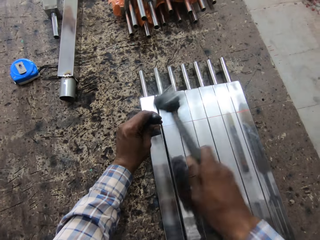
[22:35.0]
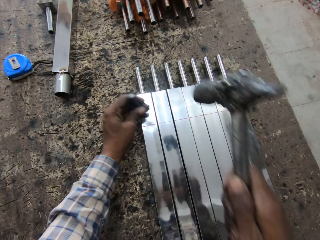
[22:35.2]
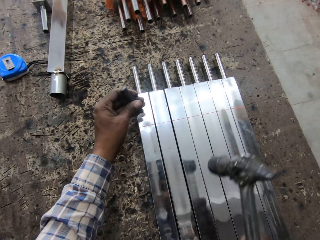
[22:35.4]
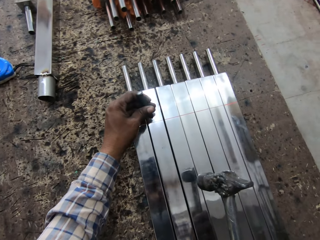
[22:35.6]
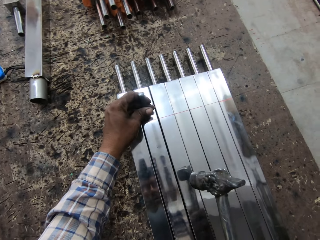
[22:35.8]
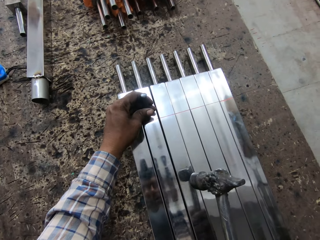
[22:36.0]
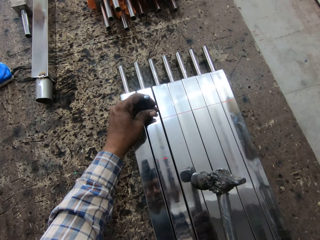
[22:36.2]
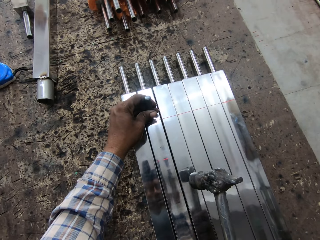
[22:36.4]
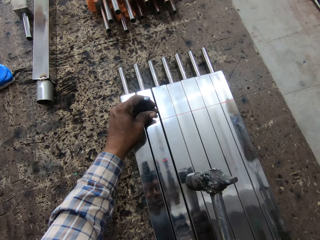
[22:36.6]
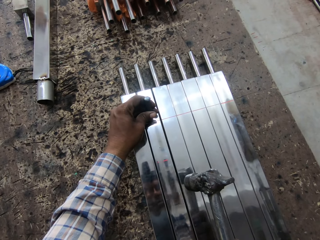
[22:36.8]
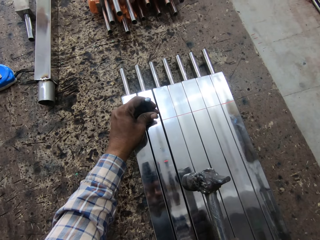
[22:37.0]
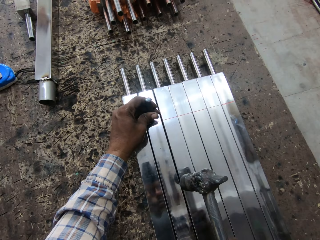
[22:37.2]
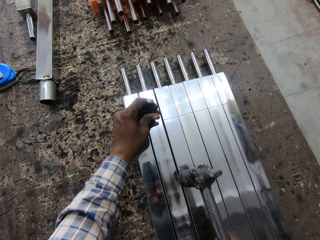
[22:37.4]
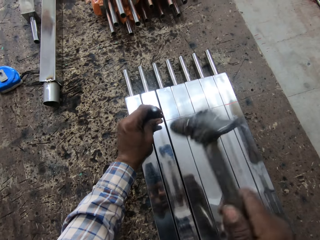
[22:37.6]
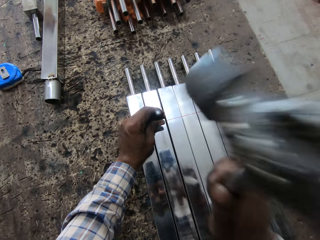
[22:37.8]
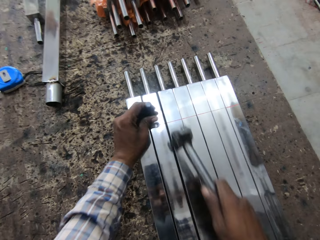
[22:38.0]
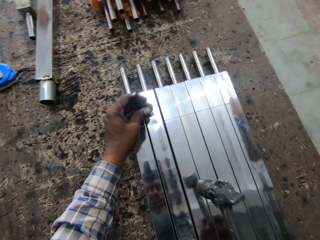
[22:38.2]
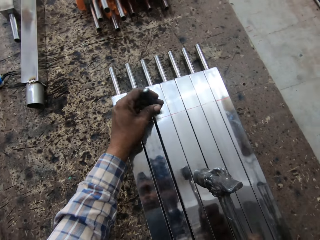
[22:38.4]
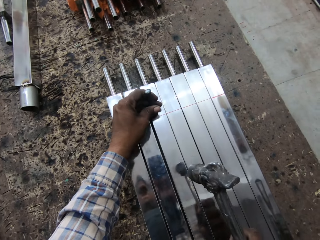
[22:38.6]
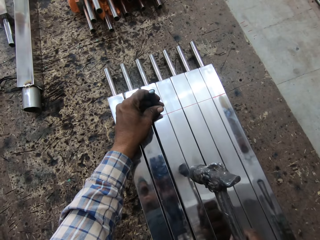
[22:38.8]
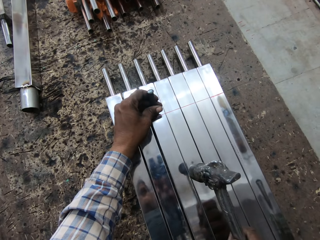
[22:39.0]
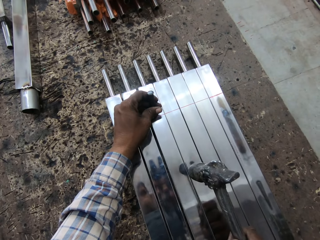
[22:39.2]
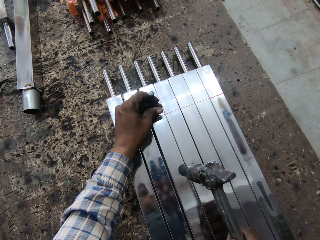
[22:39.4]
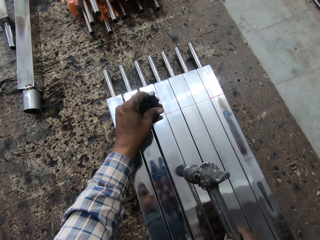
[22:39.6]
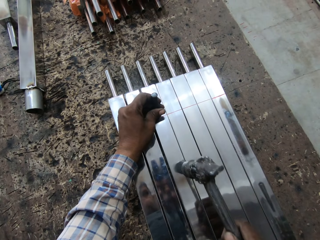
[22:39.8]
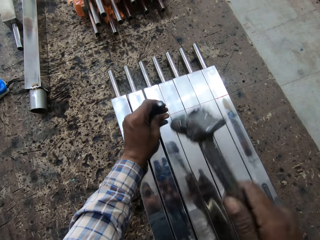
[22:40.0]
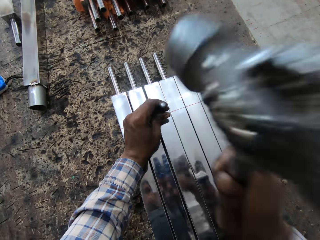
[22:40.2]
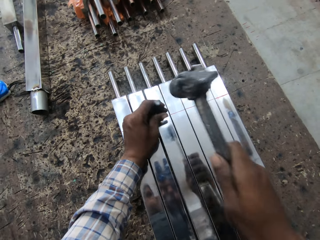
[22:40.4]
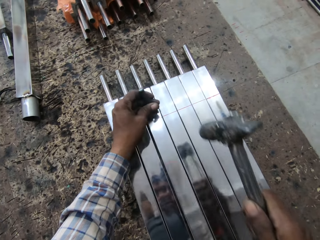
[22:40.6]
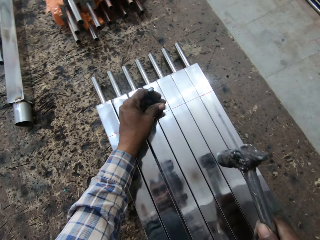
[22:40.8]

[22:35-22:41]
The camera wearer hits the chisel or nail to the metal bar. They place the chisel on another metal bar. They hit the chisel to the metal bar. They place the chisel on another metal bar. They hit the chisel to the metal bar.

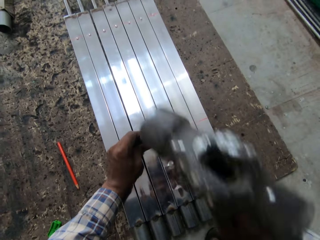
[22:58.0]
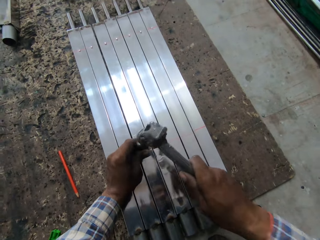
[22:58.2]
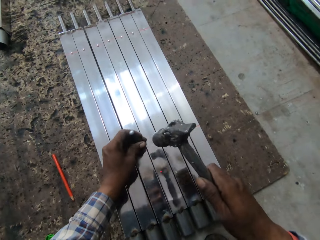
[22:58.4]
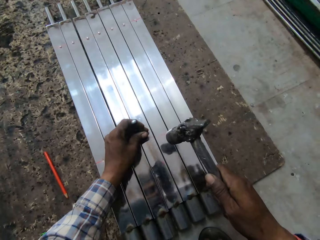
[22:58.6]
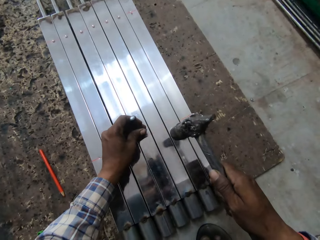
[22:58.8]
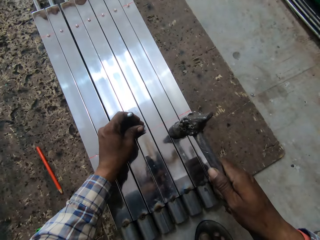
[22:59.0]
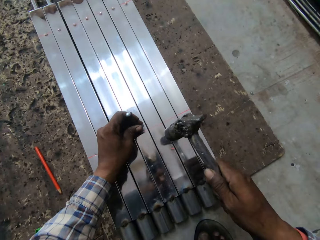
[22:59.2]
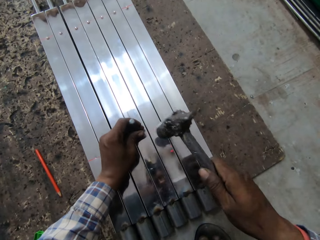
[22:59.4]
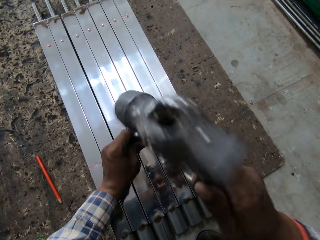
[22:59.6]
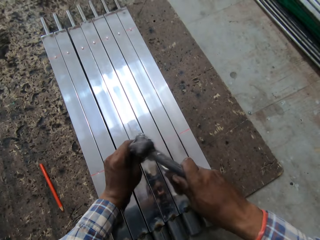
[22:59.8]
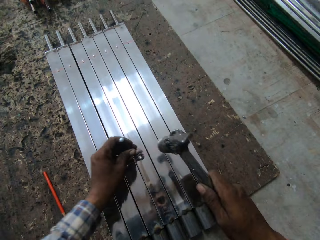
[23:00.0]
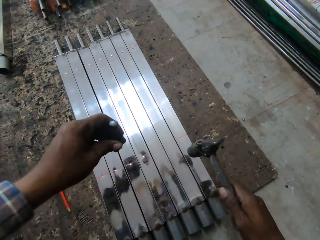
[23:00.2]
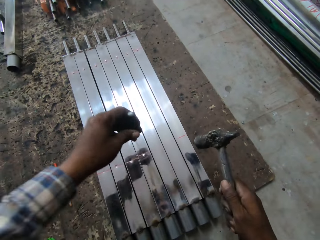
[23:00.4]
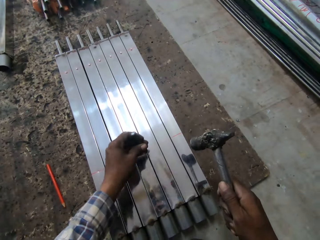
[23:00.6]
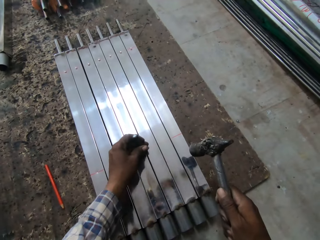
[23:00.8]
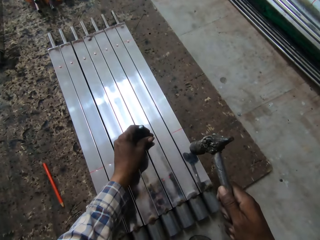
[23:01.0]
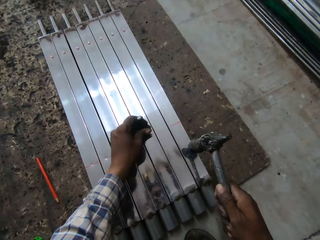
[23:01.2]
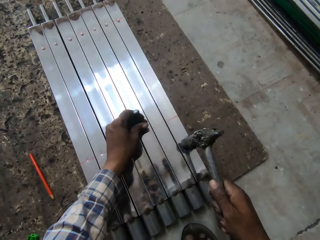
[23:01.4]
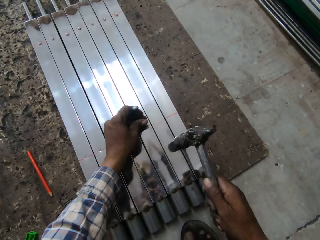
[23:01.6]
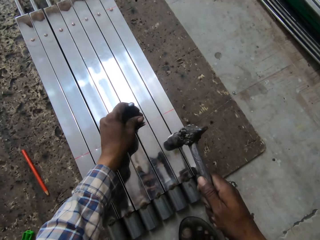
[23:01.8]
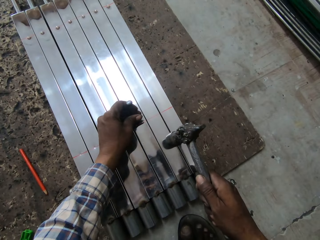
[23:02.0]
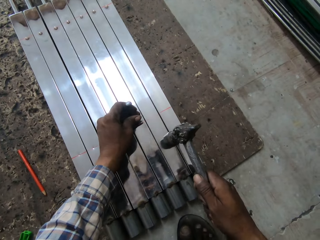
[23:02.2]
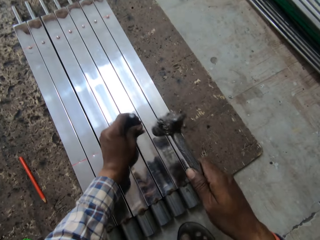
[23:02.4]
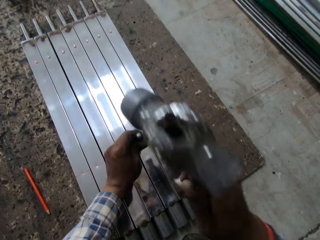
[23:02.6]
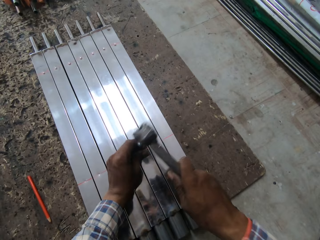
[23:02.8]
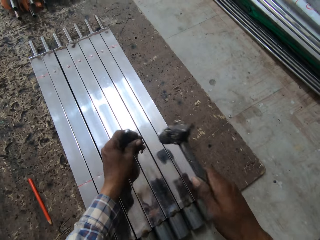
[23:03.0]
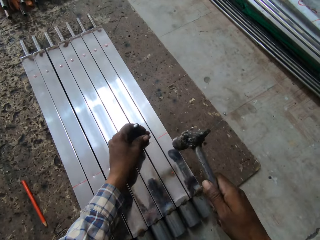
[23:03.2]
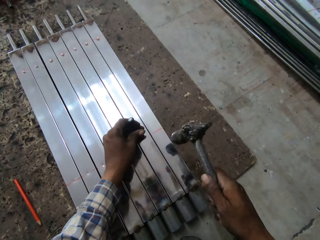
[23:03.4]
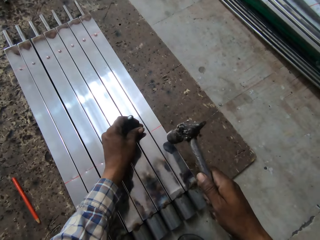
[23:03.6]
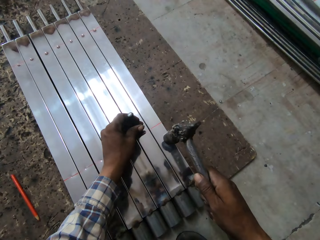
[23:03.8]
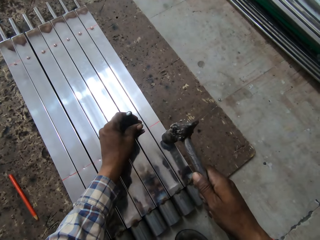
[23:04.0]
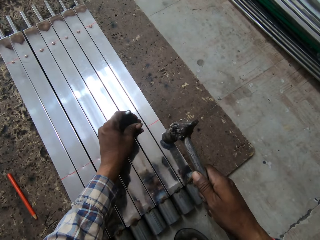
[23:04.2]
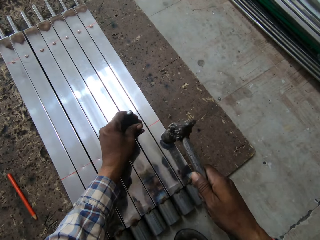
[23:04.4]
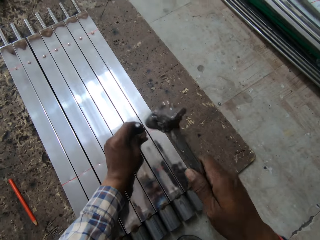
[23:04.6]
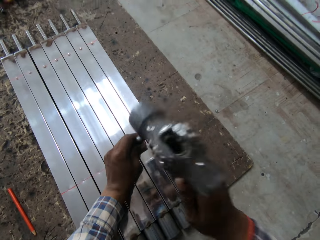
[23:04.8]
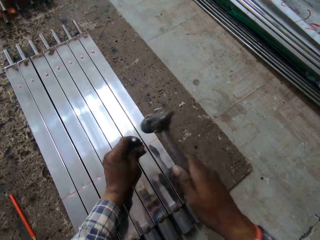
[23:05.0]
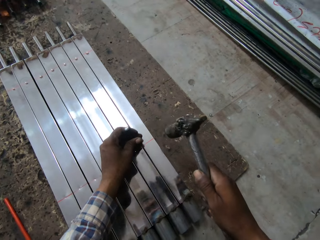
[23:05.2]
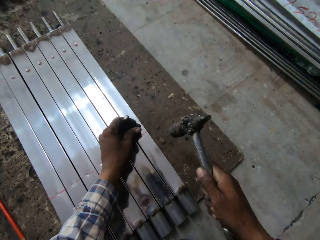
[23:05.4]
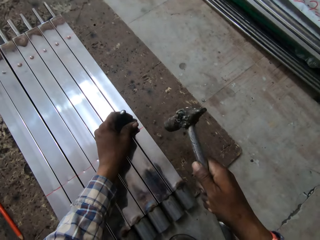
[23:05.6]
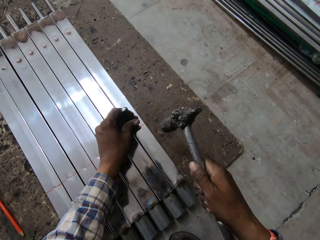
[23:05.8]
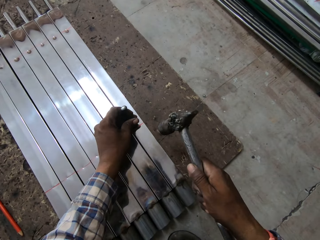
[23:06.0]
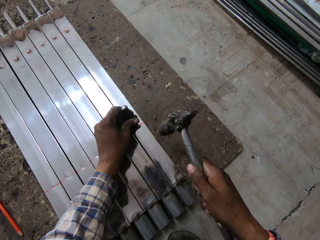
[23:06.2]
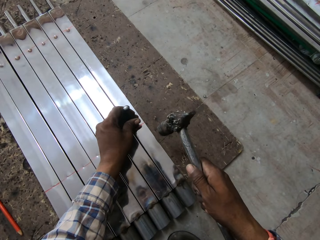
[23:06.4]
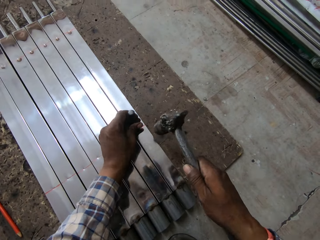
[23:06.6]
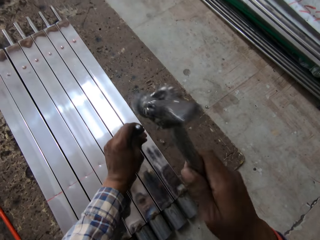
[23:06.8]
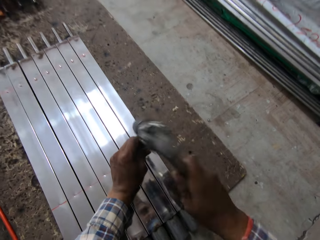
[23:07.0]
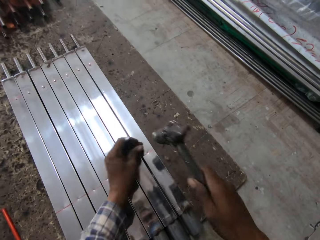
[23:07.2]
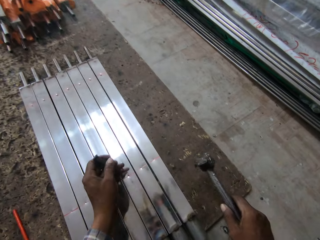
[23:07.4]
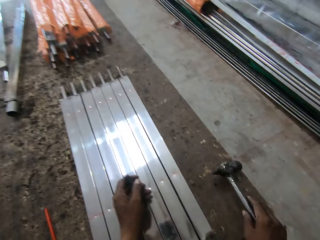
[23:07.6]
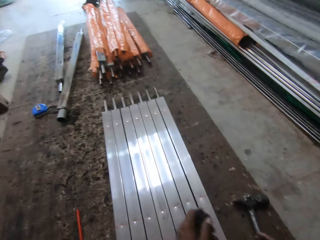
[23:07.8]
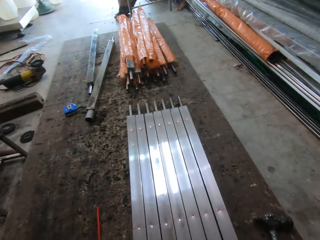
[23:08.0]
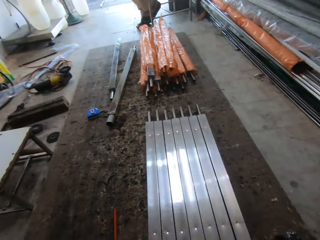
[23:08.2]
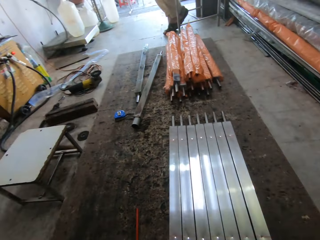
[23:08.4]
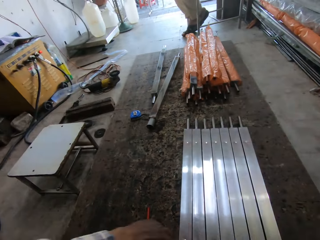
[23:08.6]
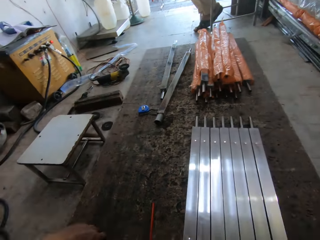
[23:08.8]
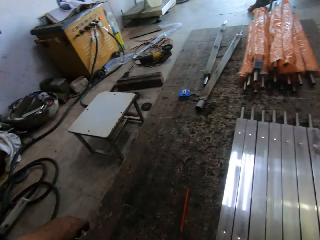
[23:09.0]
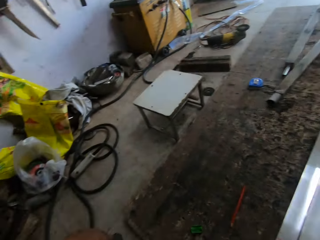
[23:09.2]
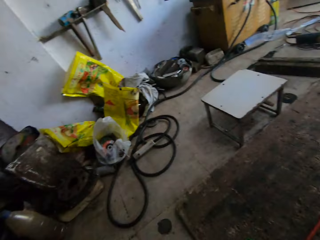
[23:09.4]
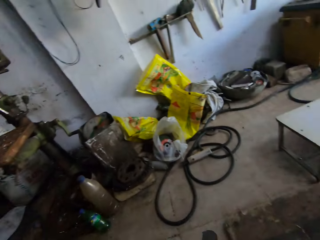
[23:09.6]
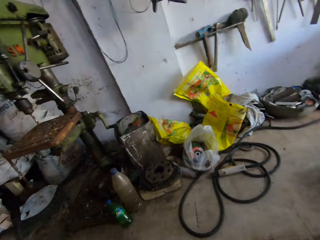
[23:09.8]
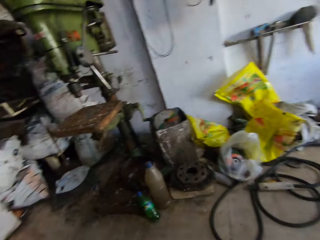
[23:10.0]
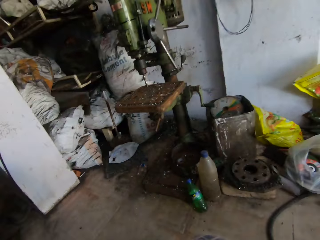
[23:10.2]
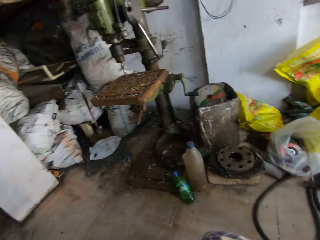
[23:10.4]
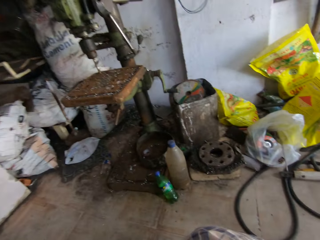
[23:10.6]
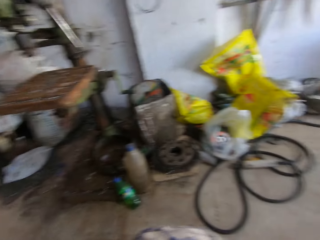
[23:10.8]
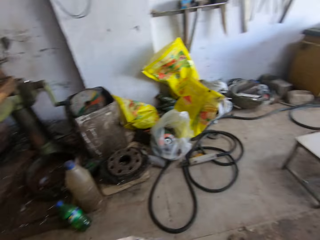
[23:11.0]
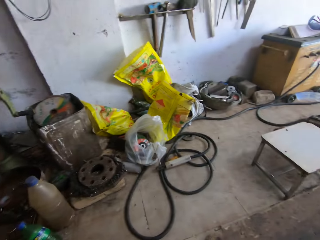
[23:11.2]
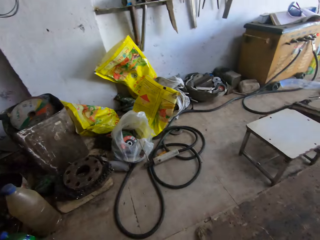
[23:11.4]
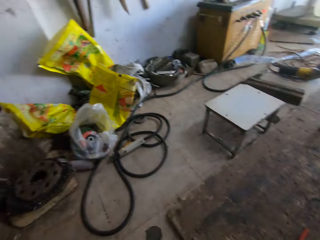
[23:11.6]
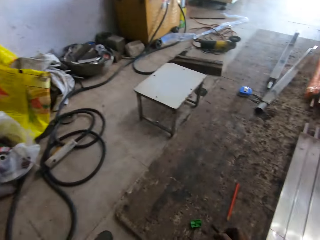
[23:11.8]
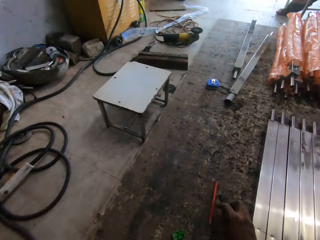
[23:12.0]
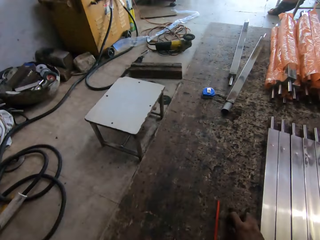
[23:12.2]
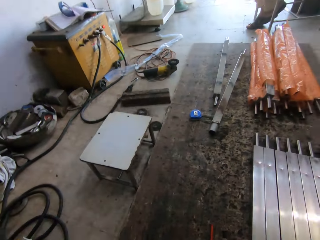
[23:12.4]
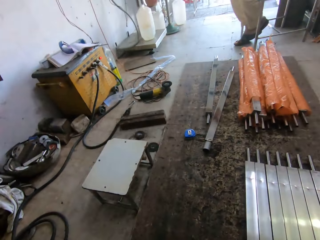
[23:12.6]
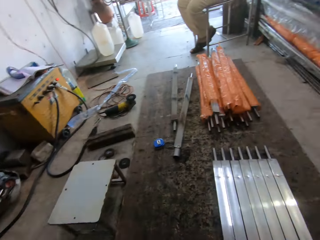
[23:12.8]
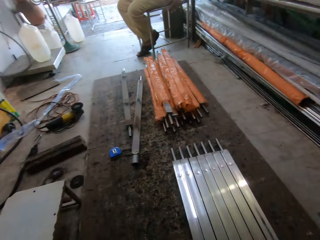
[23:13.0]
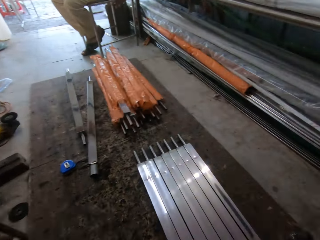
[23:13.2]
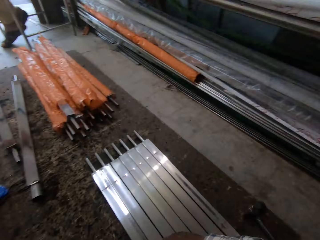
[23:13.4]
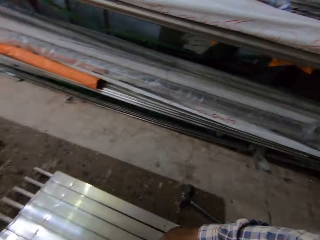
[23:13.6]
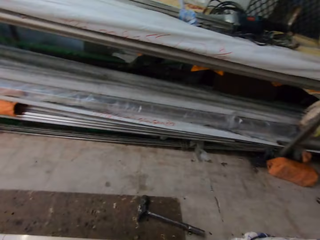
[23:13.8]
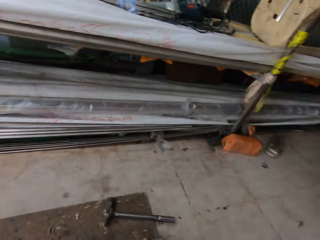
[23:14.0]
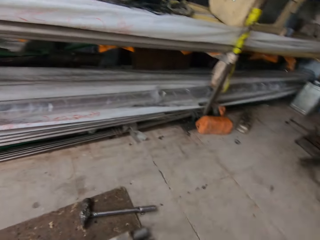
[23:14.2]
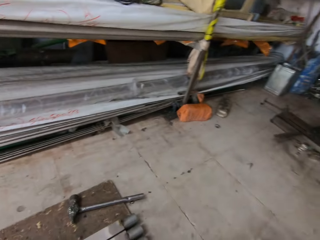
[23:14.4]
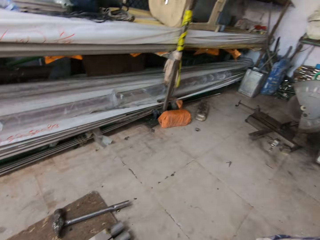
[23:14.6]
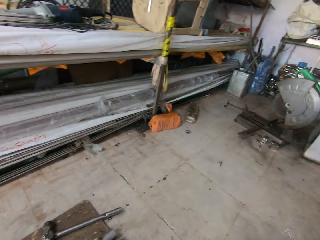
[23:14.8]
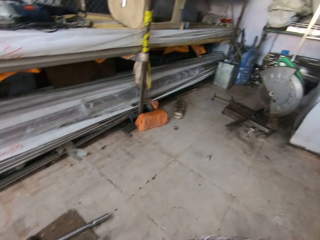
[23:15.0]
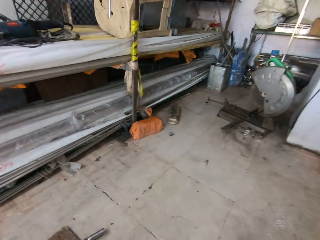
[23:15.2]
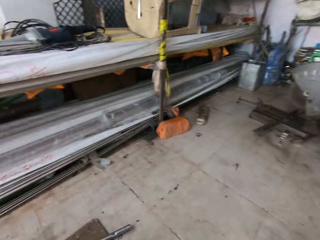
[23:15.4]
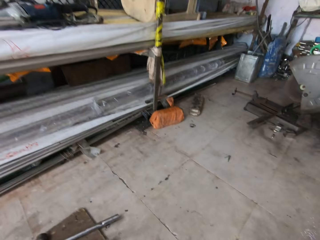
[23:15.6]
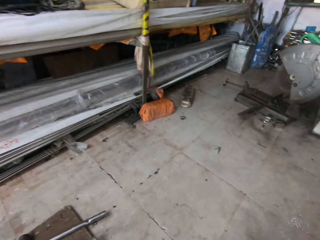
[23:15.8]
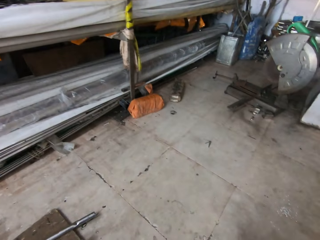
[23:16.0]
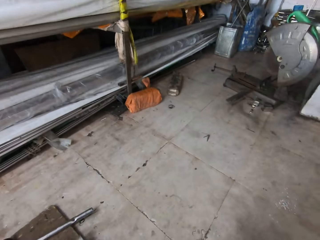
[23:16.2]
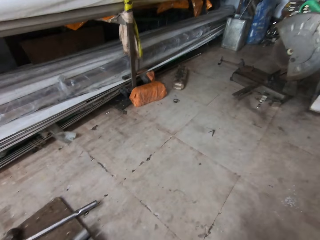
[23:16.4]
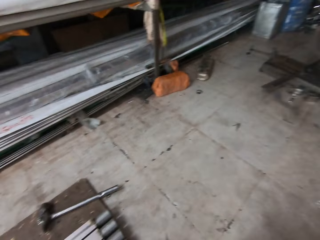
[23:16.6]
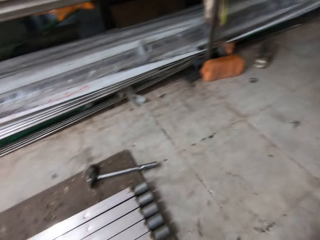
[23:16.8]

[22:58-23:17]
The camera wearer hits the nail or bolt with the hammer. They place the nail on the metal. They hit the nail with the hammer. They place the nail on the metal. They hit the nail with the hammer. They place the nail on the metal. They hit the nail with the hammer. They place the nail on the metal. They hit the nail with the hammer. They put the hammer on the floor. They look around. They move the metal on the floor. They turn around. They look around.
